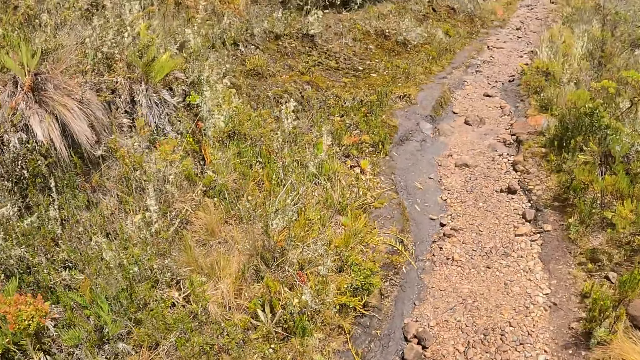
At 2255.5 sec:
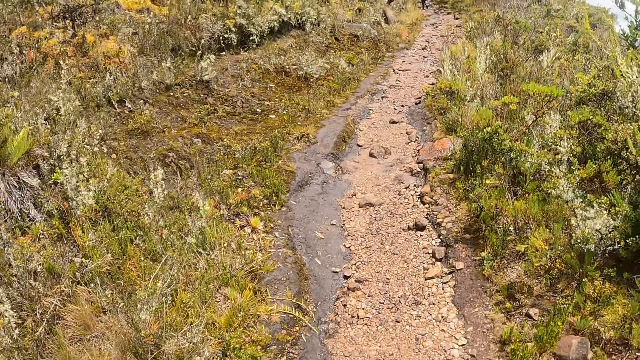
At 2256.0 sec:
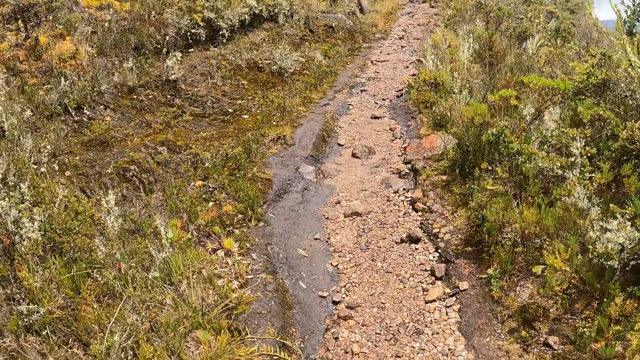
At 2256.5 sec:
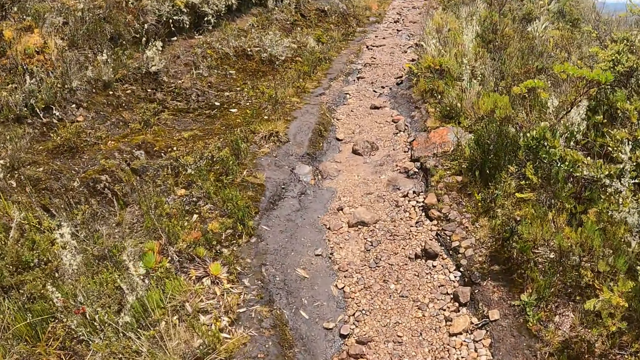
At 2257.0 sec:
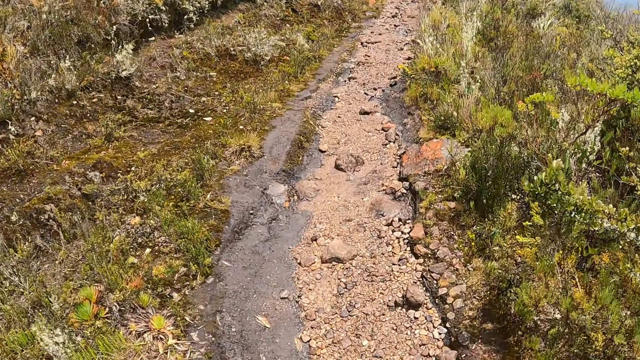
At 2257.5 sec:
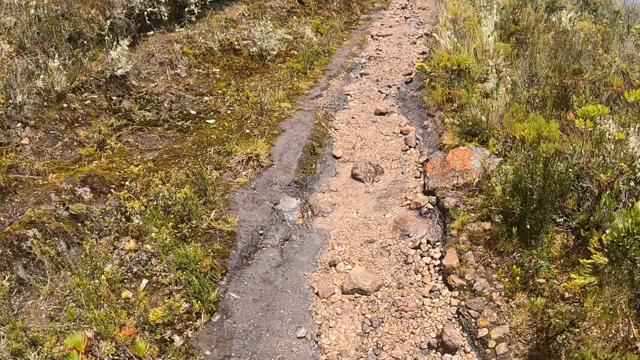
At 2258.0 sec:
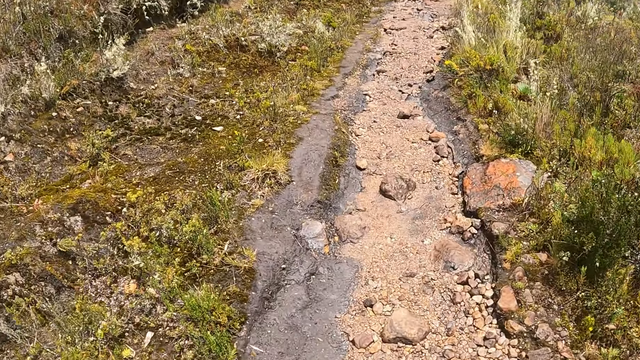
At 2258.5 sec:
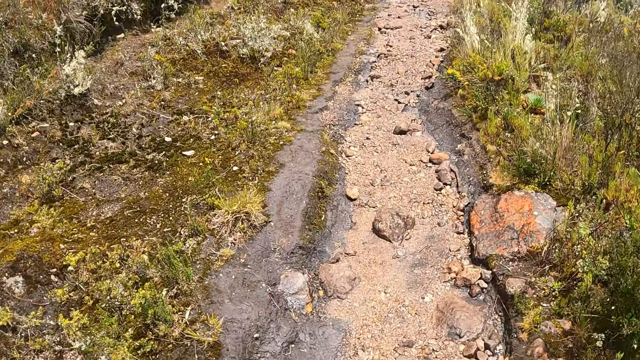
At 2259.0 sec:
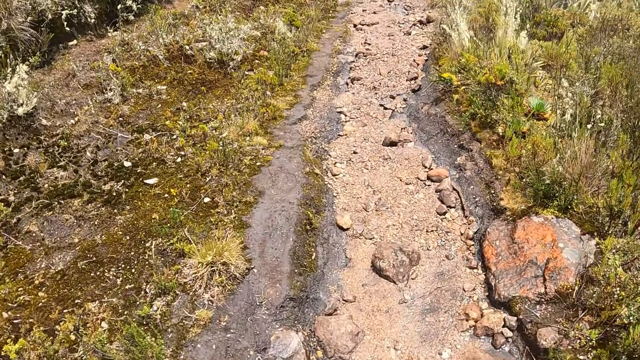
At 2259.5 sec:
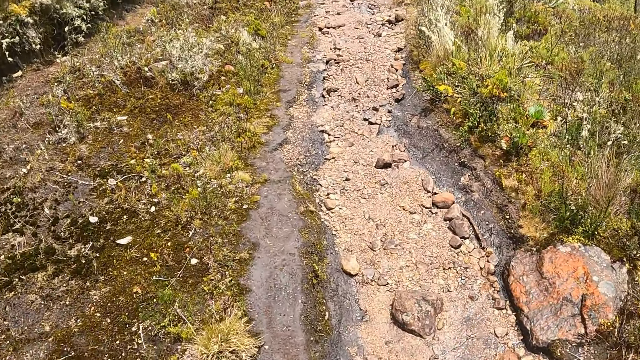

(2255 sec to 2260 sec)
The camera wearer walks along the pathway in the forest.

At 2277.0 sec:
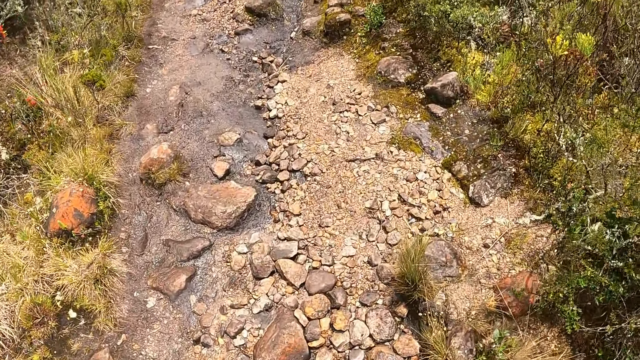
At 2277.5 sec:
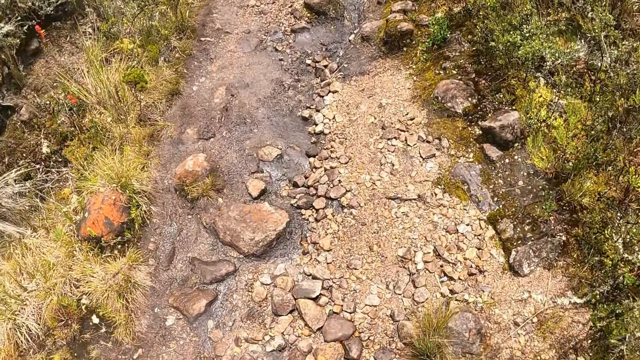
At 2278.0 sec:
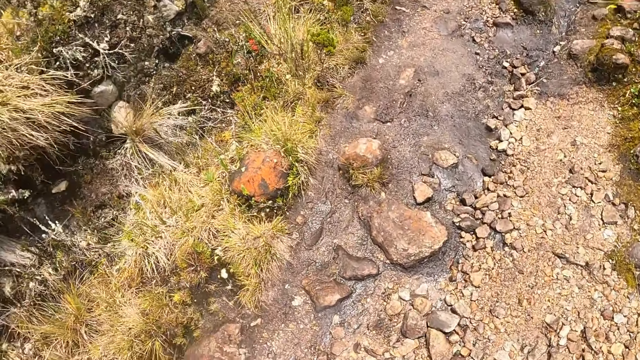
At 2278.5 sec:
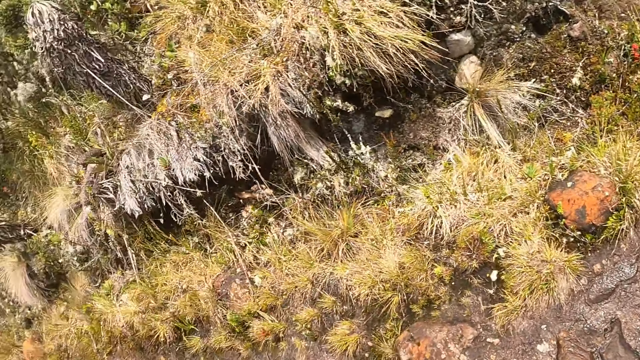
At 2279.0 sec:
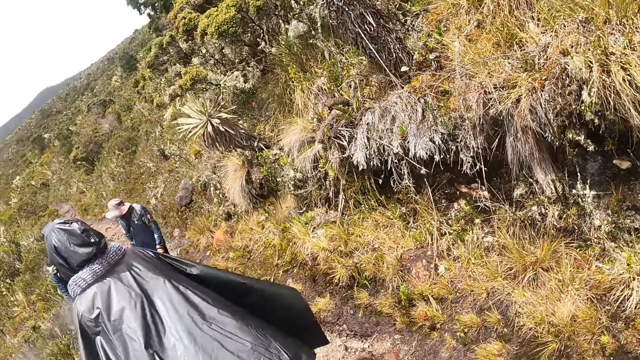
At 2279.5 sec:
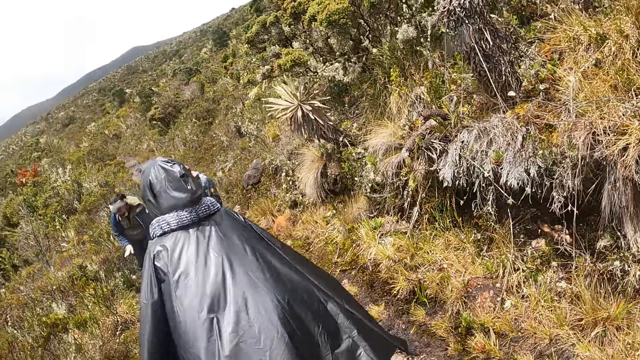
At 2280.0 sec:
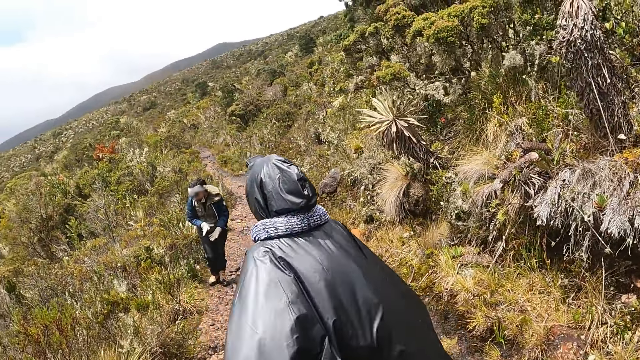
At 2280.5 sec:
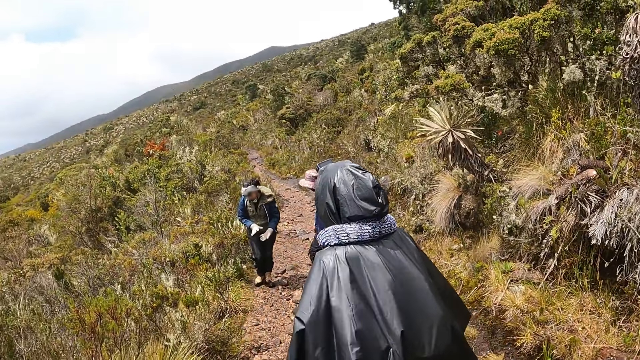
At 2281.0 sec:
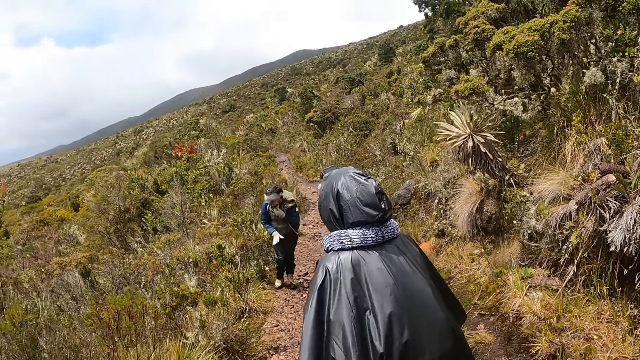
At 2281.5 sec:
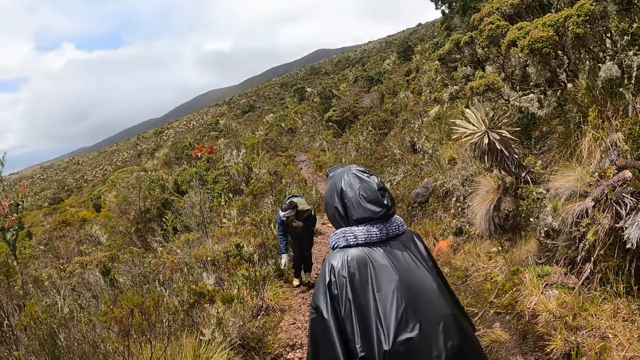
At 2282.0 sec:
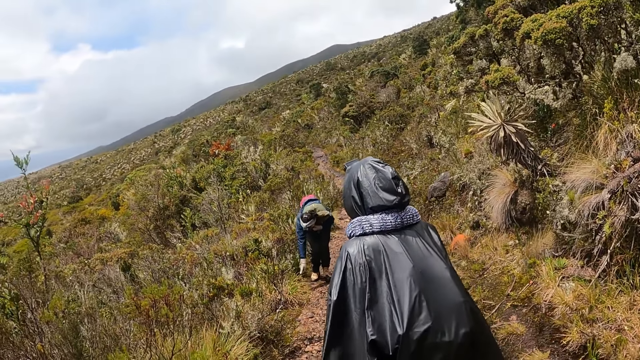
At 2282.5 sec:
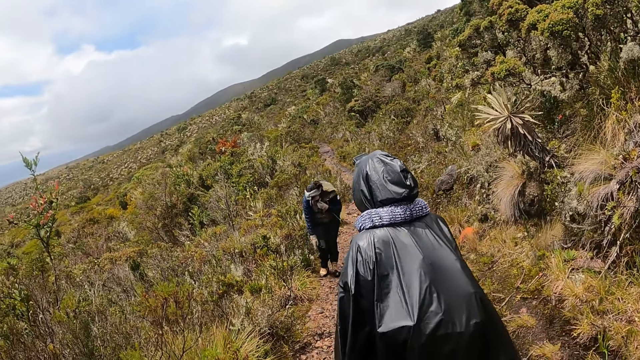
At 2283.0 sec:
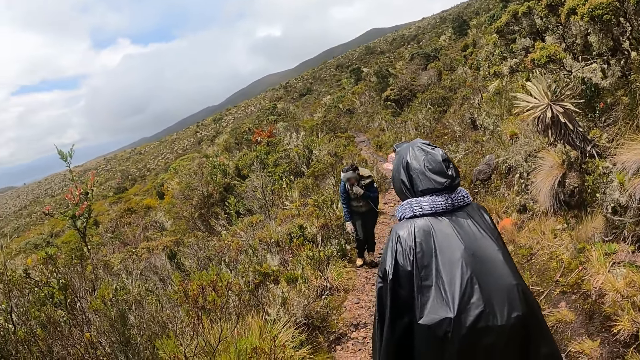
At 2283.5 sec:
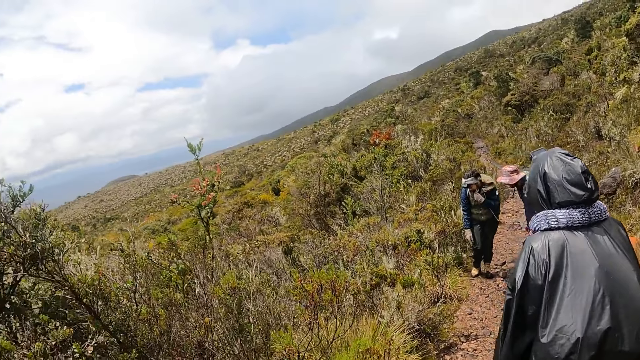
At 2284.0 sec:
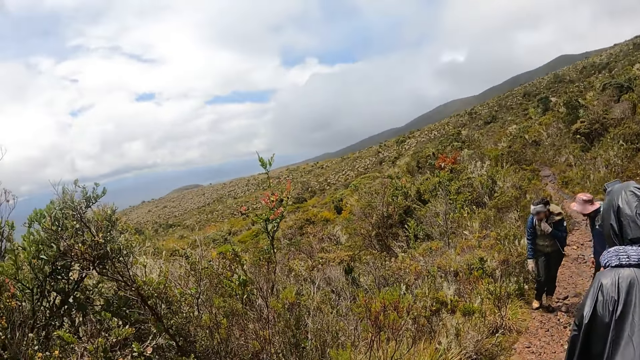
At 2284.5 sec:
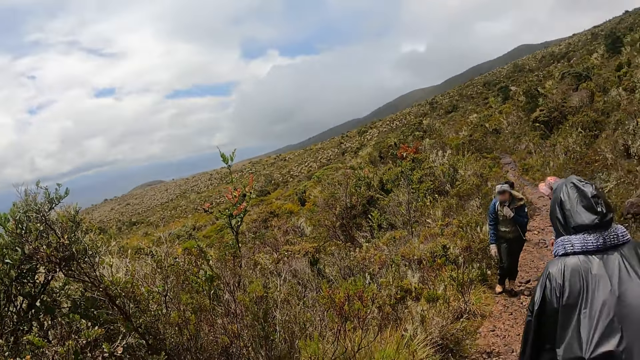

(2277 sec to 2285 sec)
The camera wearer turns around. The woman interacts with the group of people.

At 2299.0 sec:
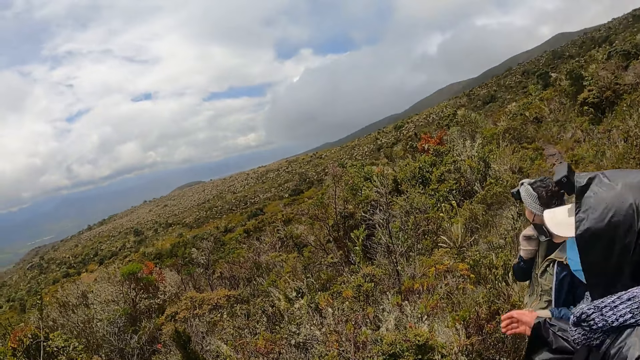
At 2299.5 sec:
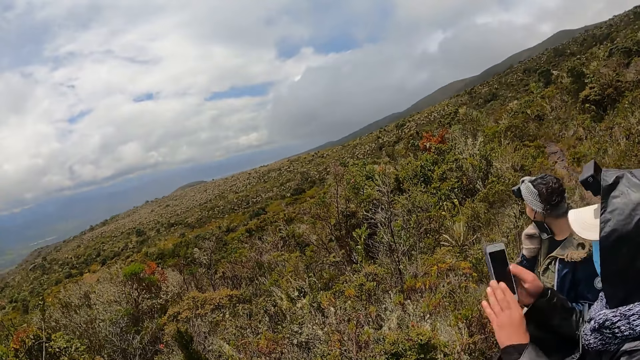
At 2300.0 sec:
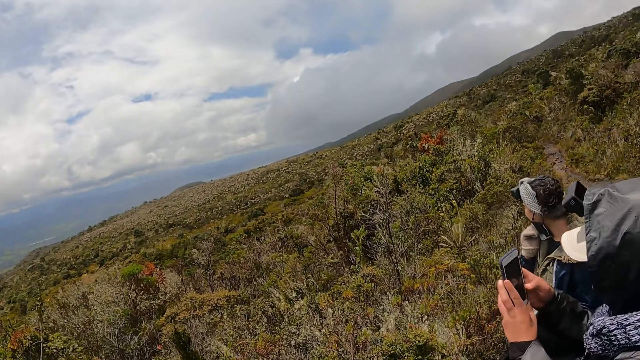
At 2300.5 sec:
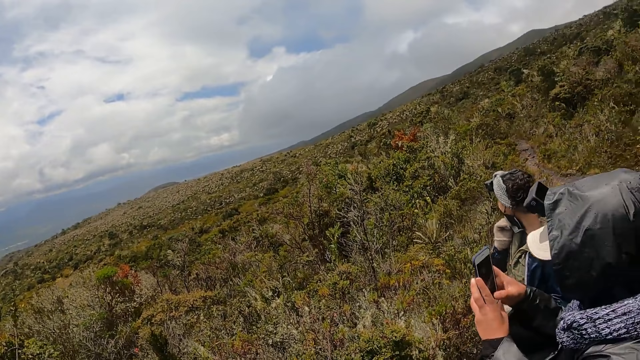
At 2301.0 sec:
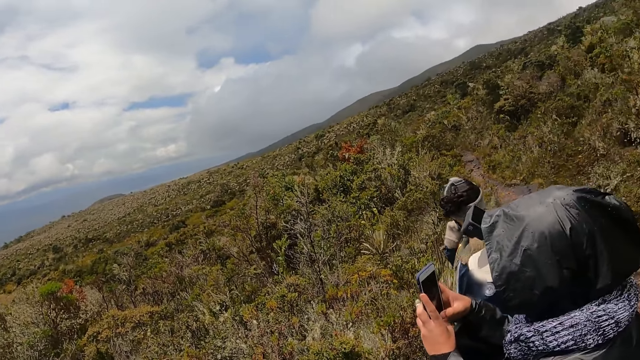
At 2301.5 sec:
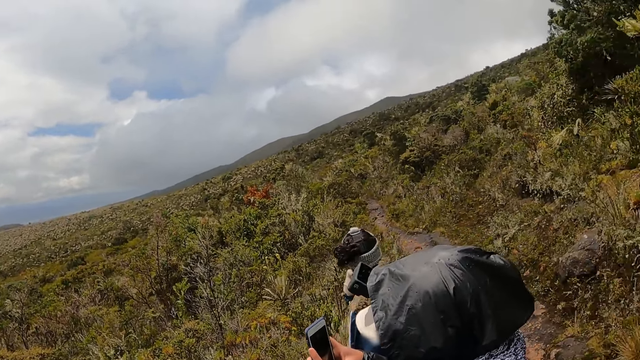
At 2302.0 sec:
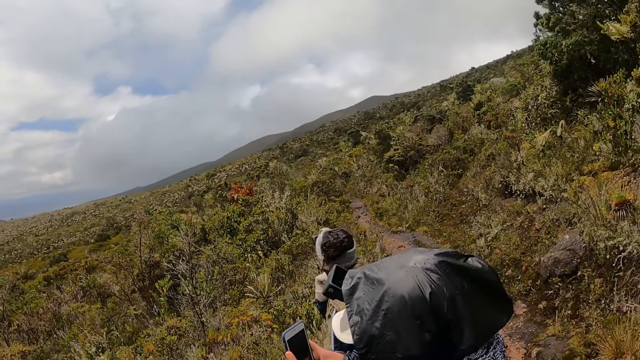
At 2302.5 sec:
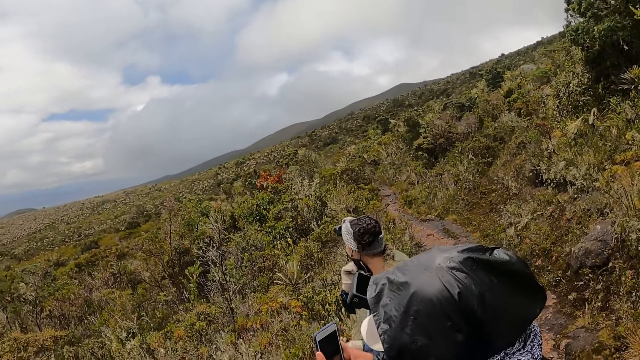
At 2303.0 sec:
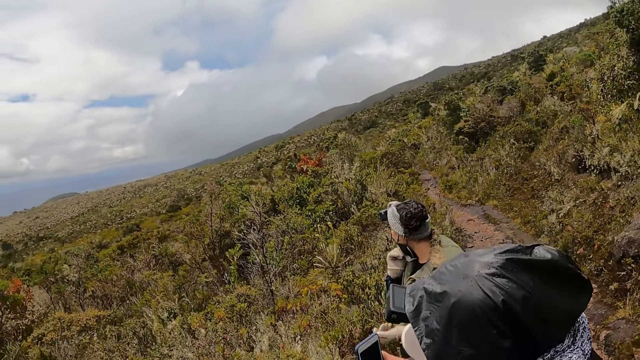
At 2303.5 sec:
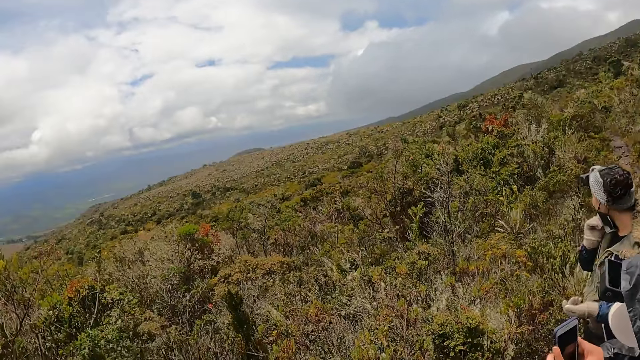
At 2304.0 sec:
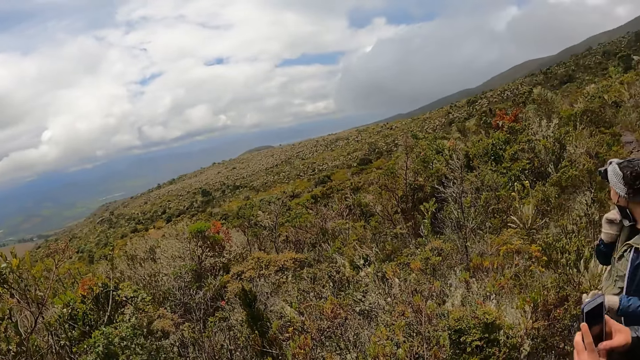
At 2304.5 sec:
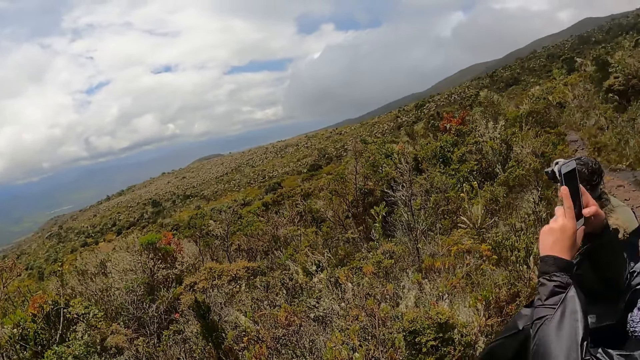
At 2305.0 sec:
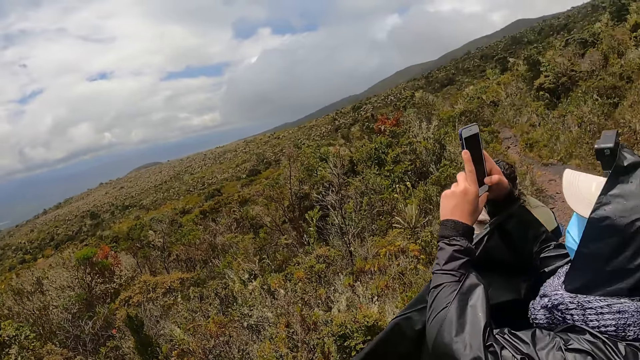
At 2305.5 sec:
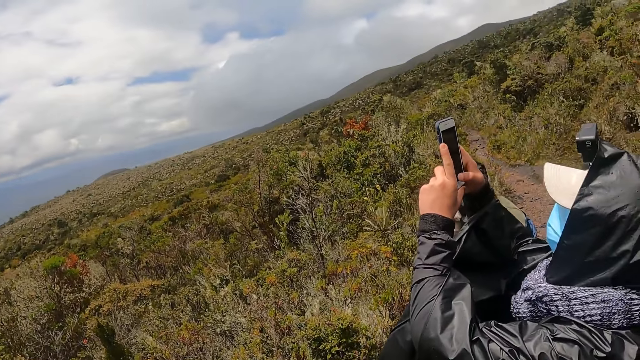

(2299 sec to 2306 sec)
The man operates a phone with both hands.
